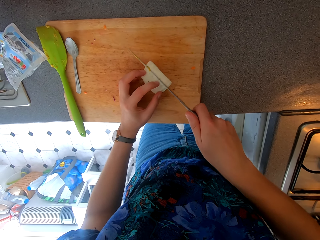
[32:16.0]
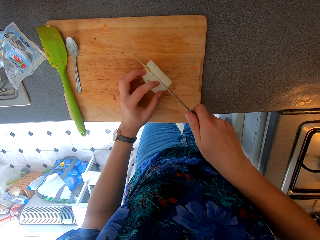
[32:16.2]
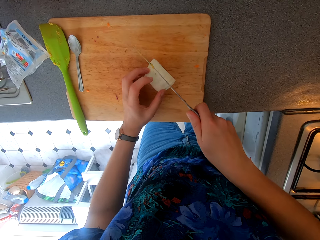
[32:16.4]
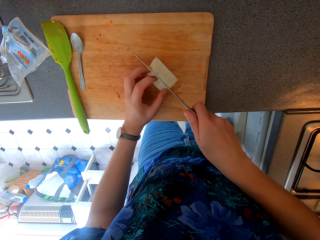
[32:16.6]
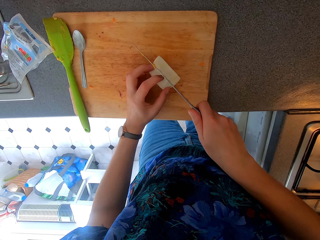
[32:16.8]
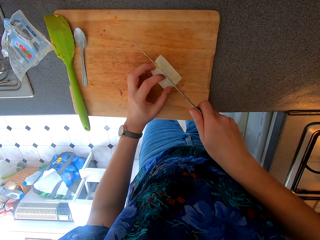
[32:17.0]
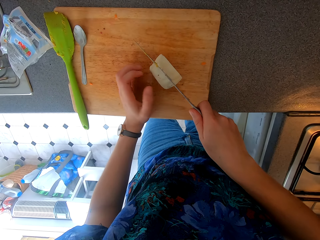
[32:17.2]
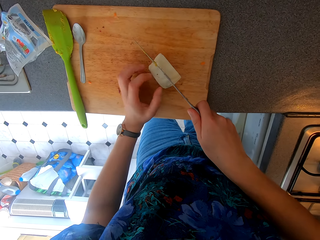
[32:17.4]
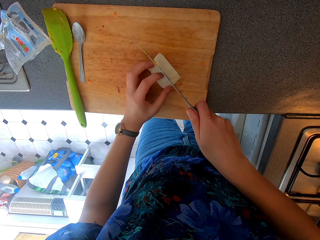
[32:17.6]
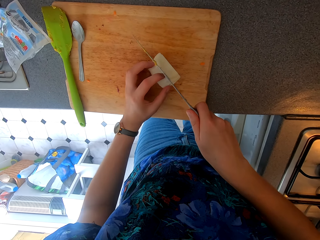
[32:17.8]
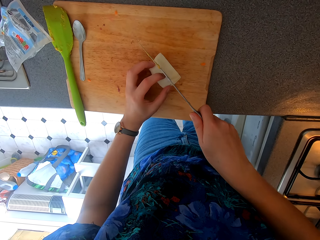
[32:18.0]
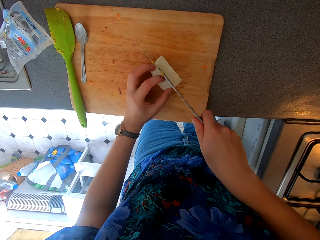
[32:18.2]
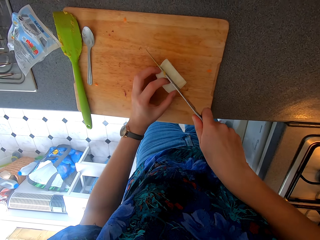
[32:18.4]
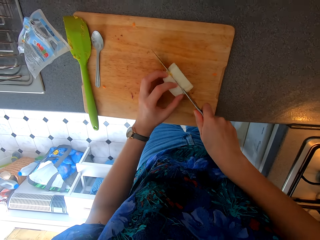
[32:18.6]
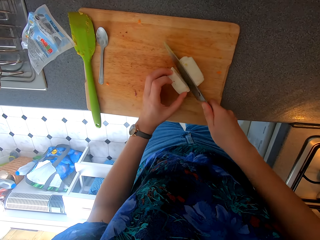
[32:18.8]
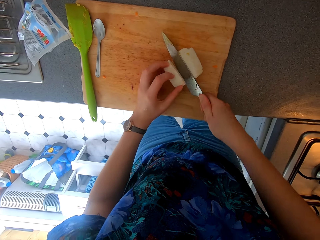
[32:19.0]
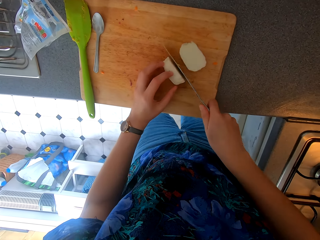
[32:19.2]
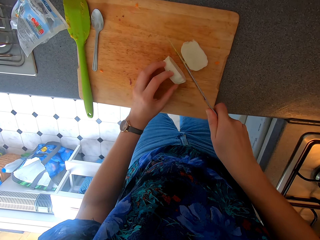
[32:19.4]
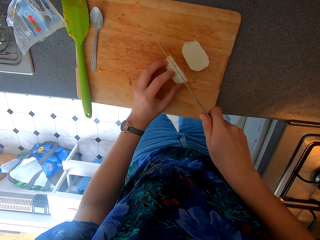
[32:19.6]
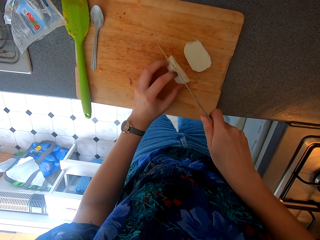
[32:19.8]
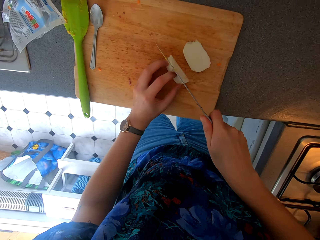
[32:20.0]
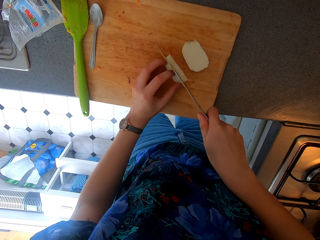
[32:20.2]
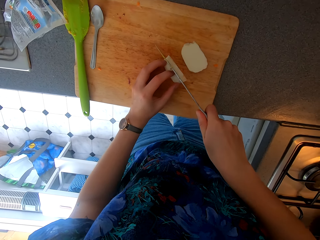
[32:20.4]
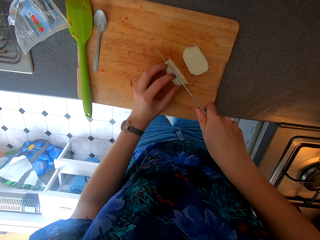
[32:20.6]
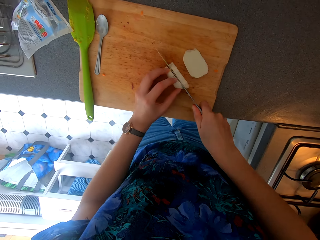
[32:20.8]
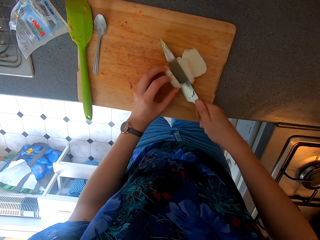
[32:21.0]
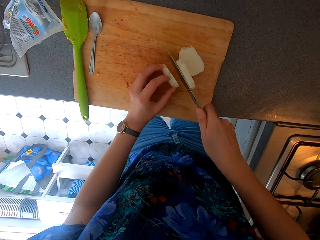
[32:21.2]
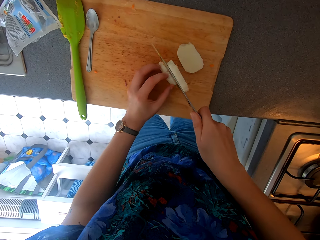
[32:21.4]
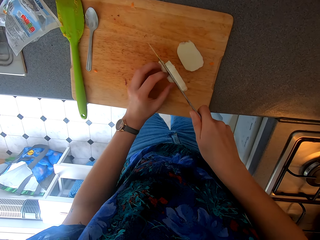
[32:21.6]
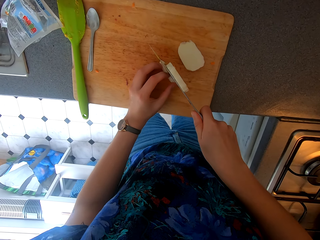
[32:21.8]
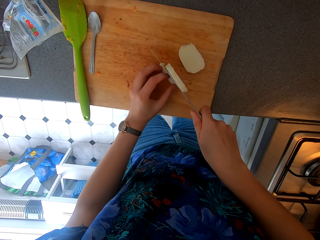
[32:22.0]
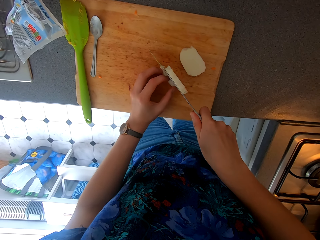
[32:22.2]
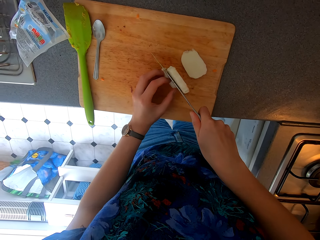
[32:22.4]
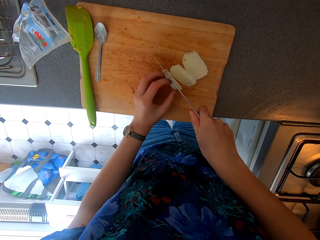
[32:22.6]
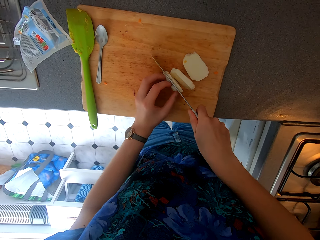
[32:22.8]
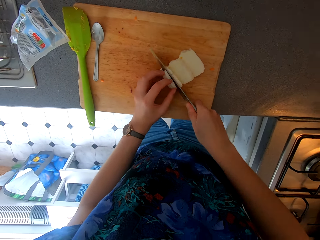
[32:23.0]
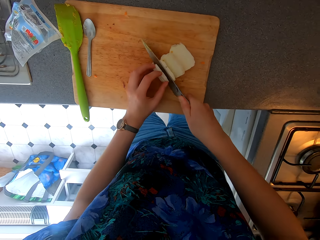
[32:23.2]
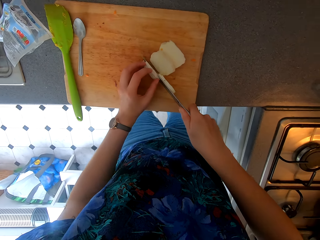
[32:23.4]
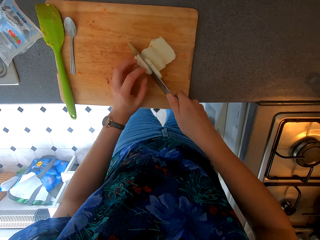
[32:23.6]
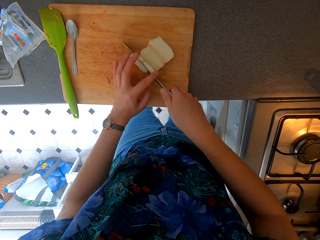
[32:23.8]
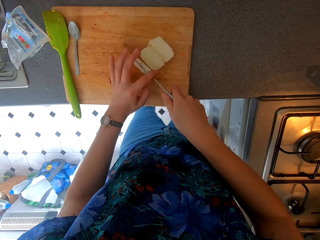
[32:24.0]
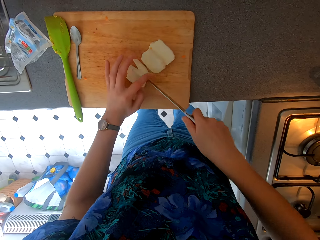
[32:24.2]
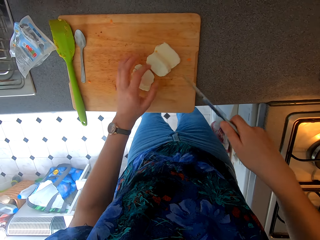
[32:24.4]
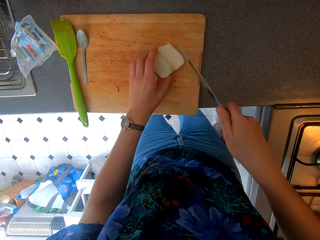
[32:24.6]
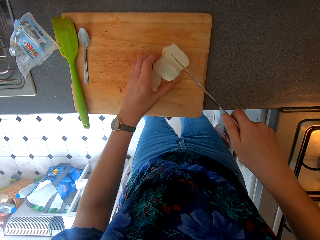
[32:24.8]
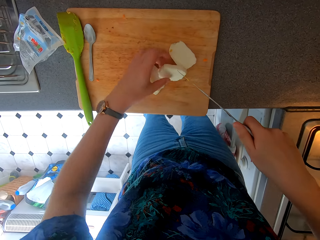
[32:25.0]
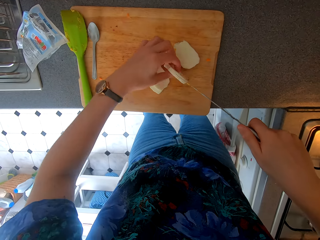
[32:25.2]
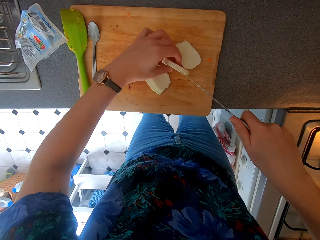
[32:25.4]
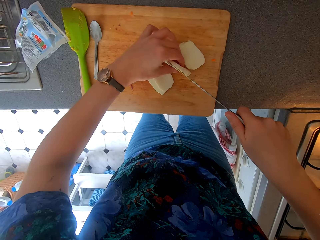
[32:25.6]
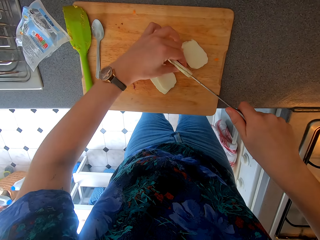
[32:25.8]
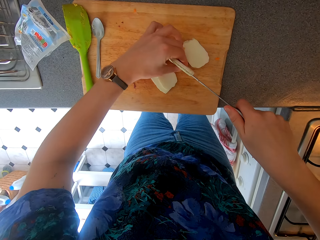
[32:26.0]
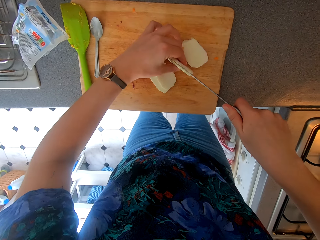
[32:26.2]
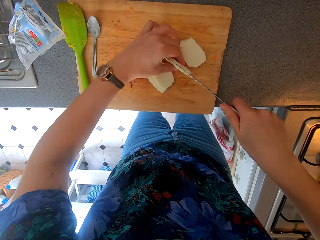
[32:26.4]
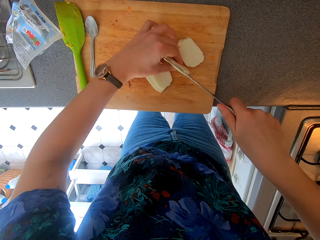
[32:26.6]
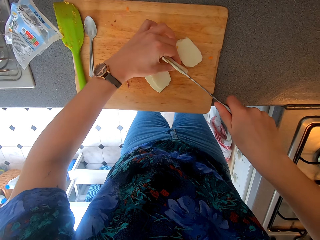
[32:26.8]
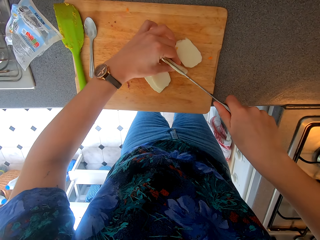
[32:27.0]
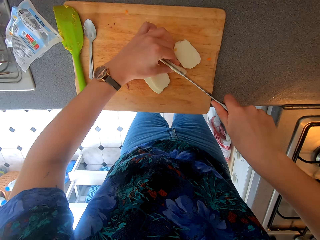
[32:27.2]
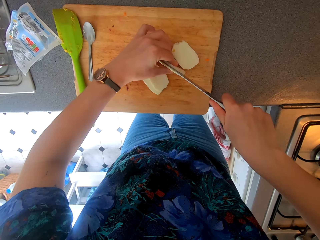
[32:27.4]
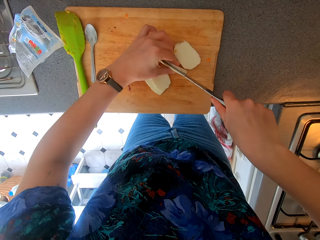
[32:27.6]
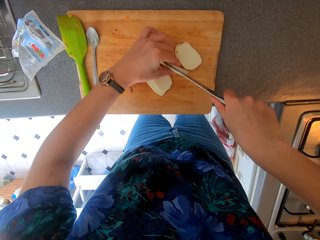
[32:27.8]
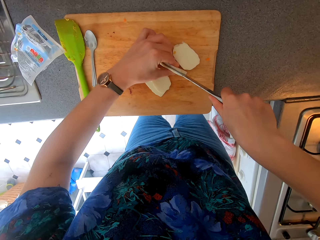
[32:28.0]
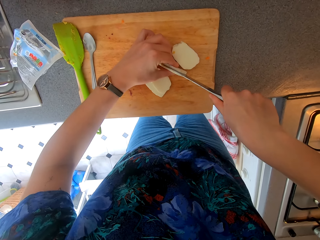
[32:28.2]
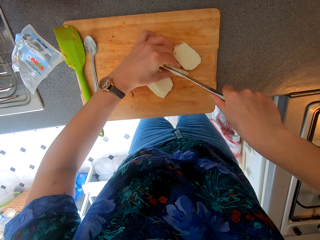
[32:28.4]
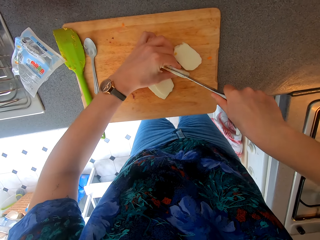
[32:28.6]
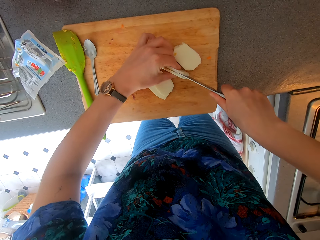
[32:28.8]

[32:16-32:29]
The camera wearer cuts something with a knife repeatedly. They hold something. They cut something with the knife.

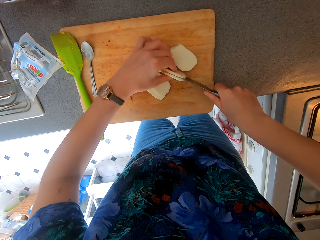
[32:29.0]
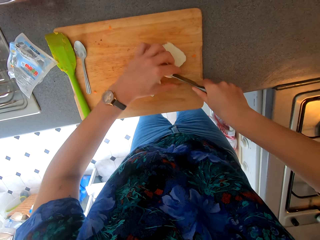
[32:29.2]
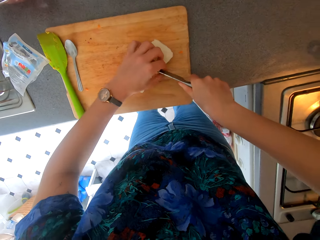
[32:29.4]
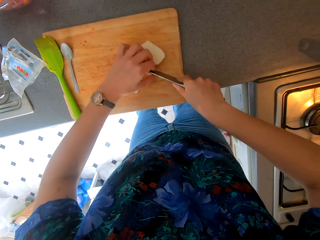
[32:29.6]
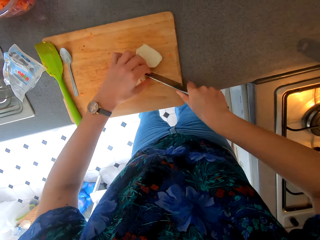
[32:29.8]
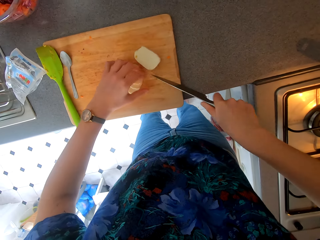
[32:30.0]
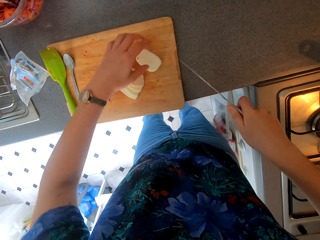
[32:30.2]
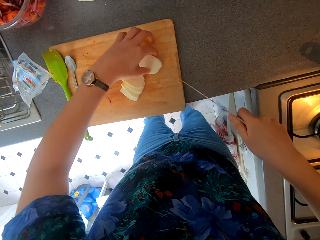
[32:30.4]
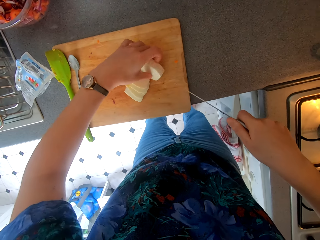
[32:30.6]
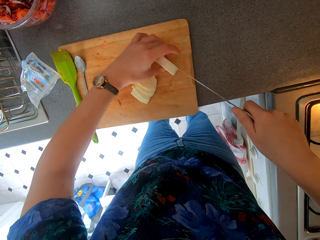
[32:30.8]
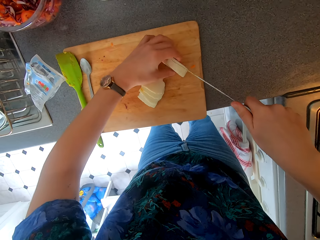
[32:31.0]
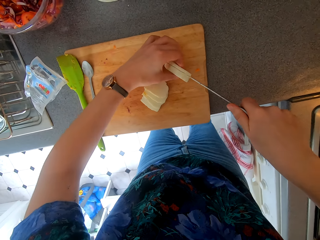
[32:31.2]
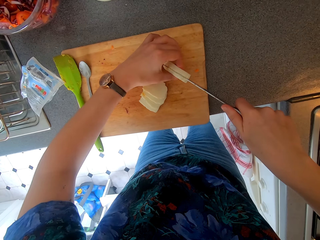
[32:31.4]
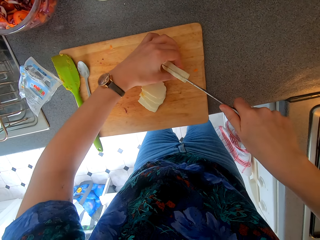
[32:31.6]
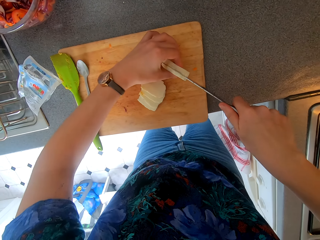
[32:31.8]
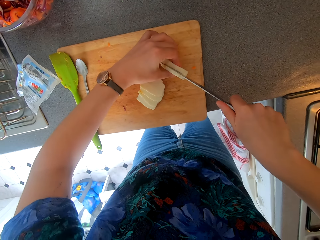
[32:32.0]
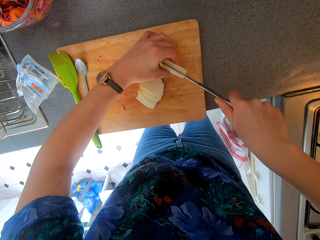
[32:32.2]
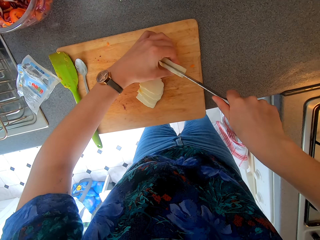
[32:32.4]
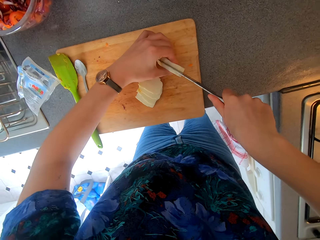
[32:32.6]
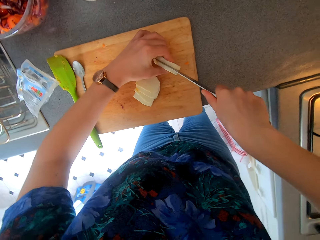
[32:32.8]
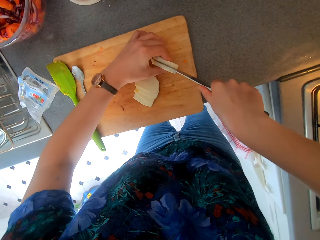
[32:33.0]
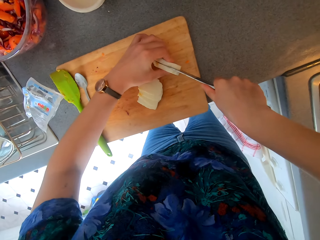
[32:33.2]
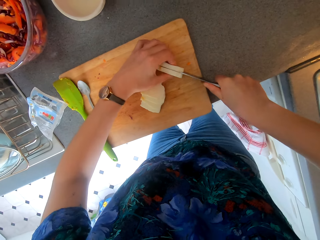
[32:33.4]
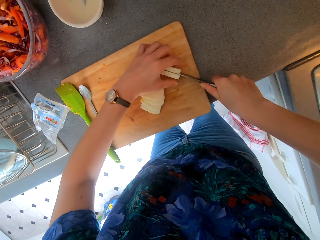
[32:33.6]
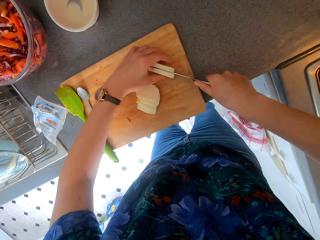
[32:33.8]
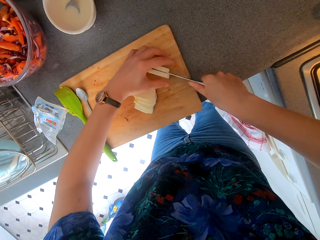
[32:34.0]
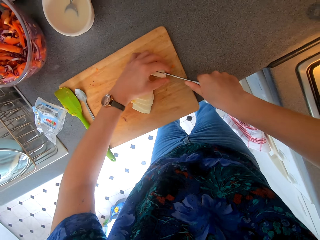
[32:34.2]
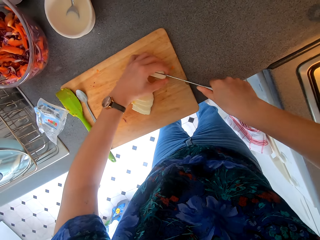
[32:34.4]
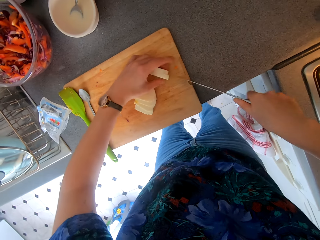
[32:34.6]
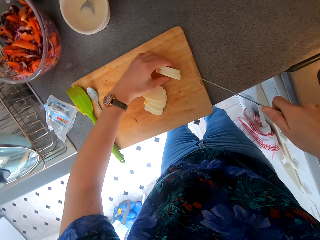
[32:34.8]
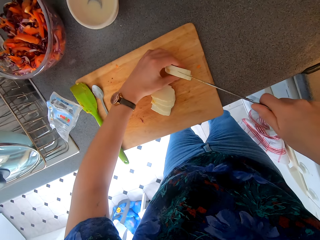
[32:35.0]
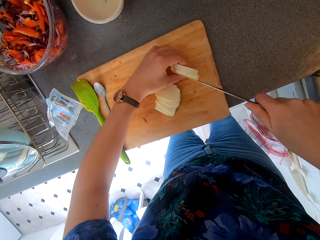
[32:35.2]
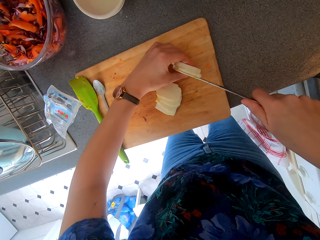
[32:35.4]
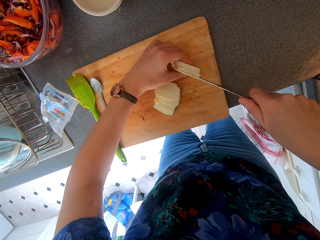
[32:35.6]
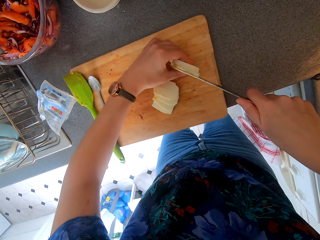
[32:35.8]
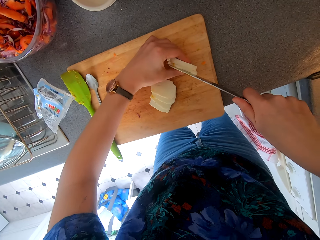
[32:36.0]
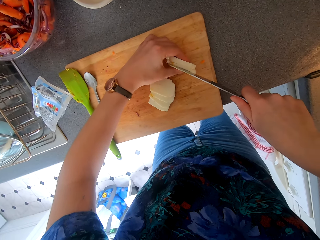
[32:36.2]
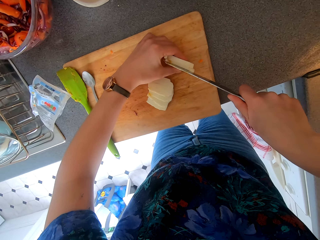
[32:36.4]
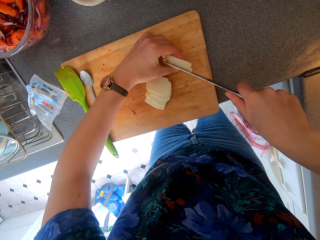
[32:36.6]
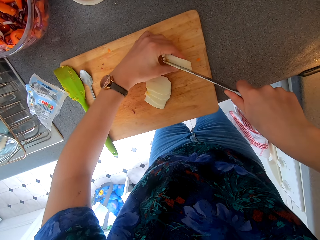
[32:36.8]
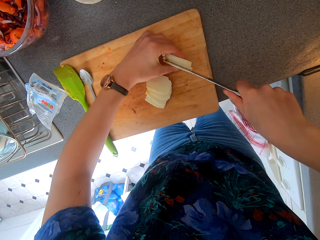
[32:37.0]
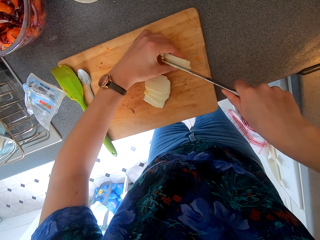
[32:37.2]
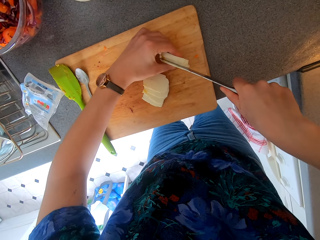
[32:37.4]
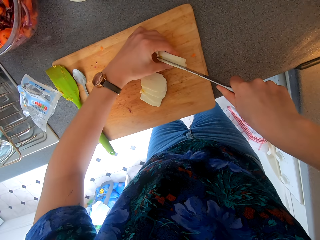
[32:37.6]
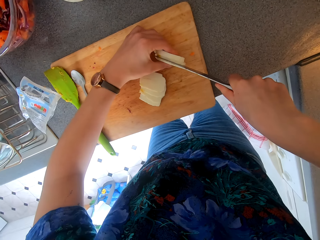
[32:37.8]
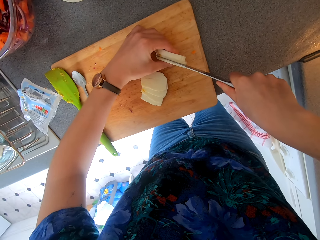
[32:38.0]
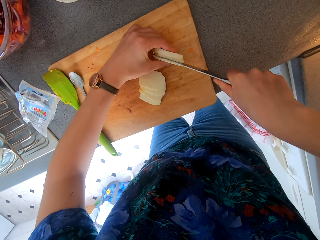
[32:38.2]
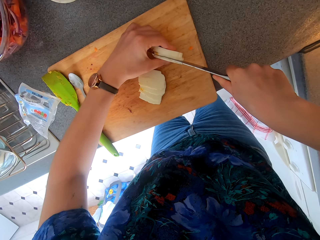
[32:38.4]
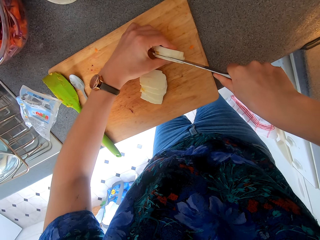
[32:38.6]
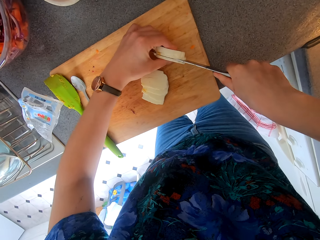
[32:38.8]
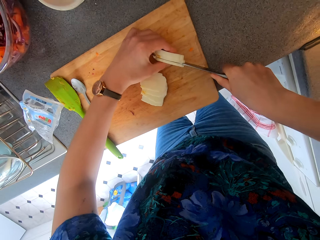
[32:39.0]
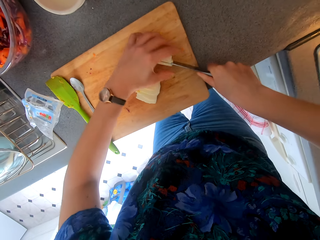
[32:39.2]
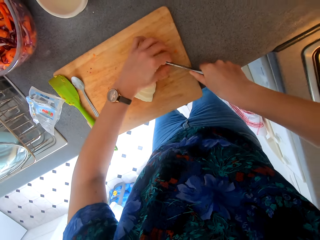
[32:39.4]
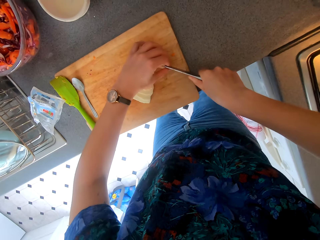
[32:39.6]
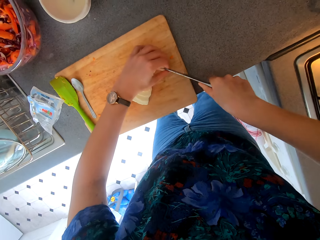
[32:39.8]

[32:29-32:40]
The camera wearer picks up something. They cut something with a knife. They cut something with the knife again.
